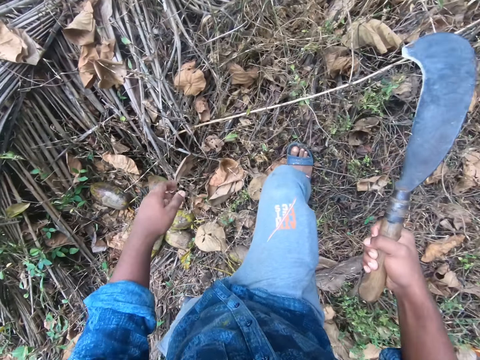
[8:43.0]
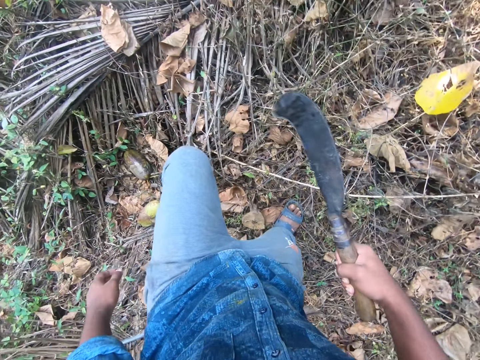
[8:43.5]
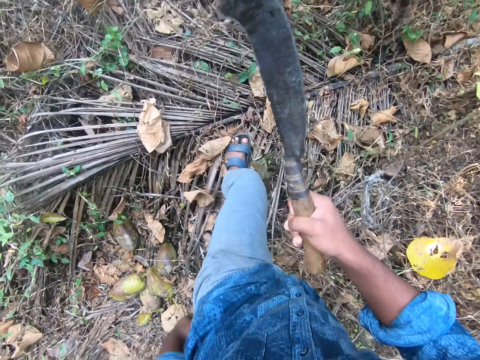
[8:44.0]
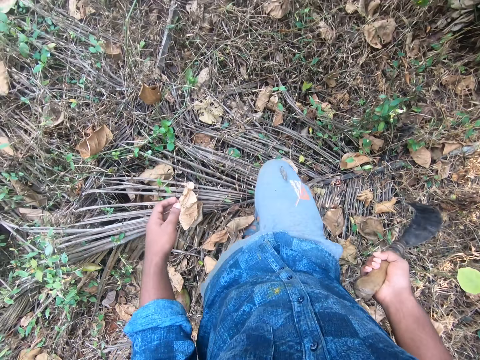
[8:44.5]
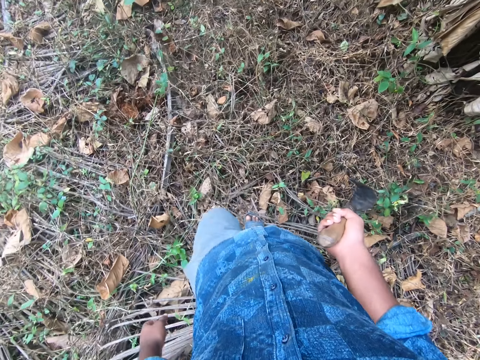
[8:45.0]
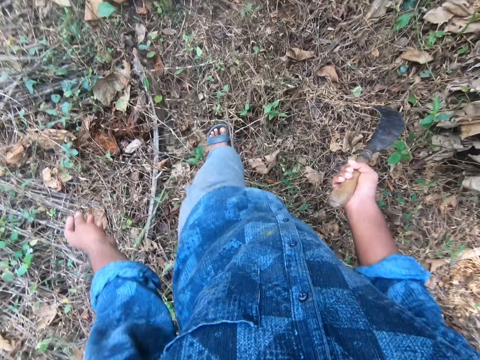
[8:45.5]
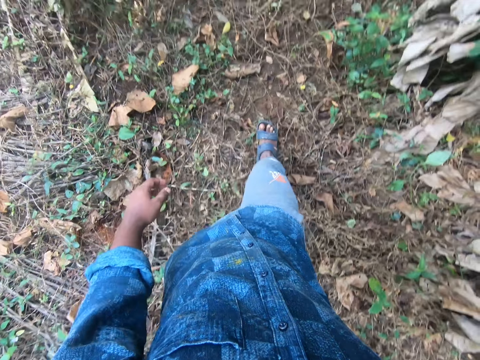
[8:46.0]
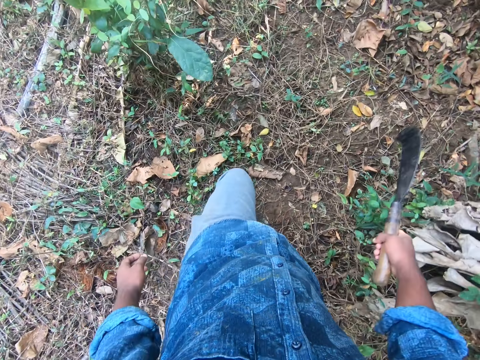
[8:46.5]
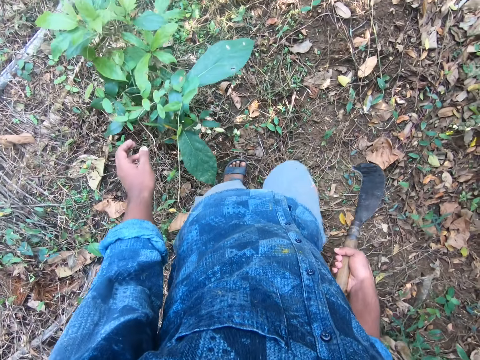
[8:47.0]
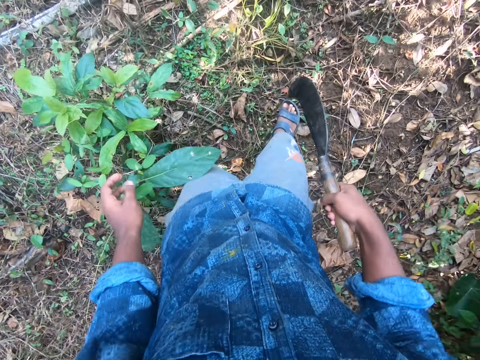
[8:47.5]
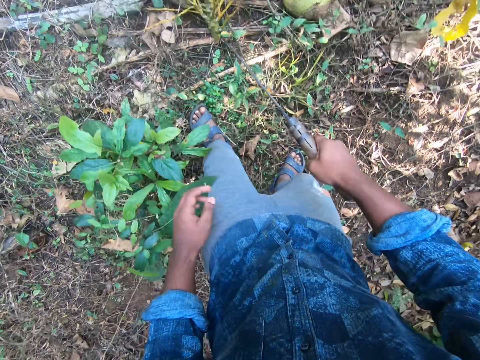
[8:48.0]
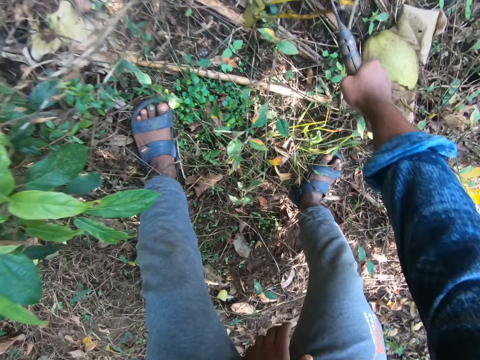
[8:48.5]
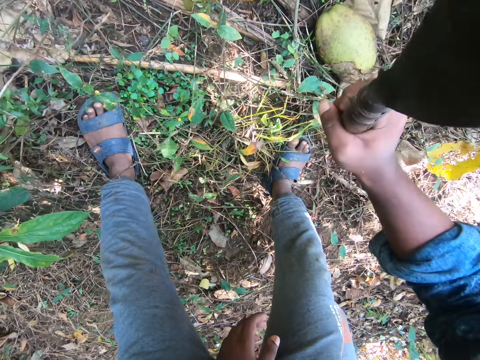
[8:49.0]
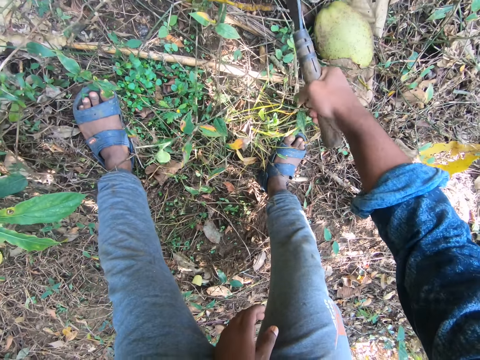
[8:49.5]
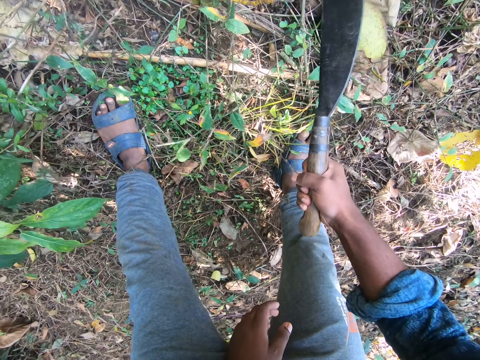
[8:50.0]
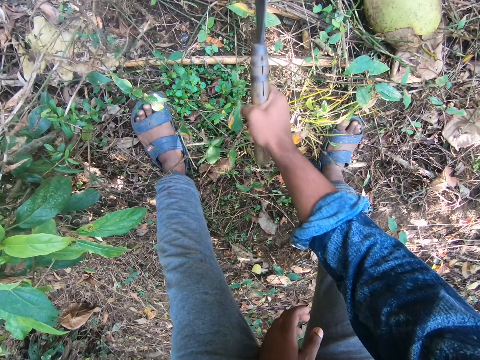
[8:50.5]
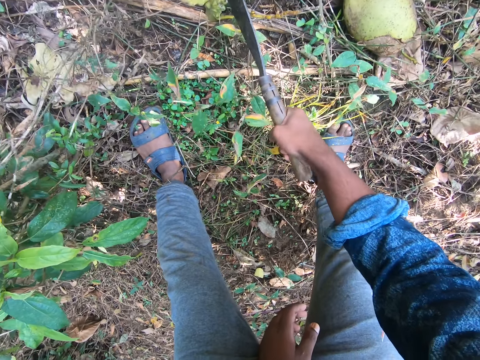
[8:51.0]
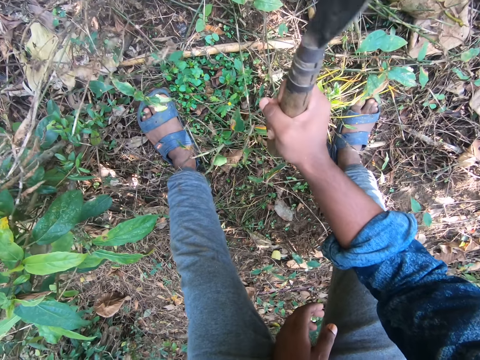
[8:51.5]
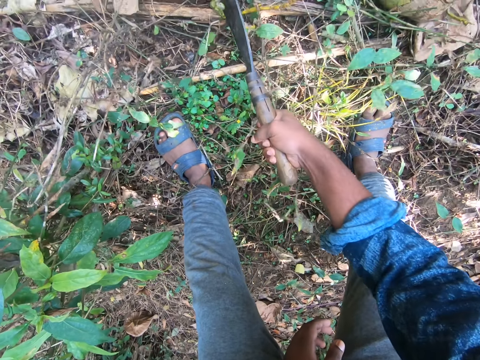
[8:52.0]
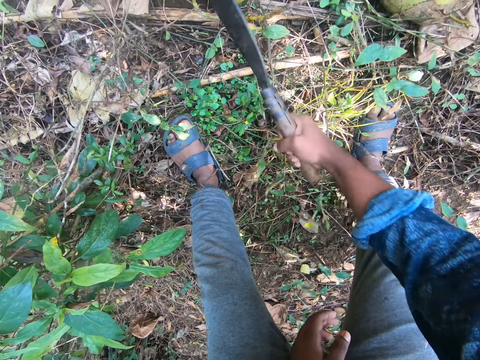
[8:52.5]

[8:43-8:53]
The camera wearer walks around the garden. He strikes the inflorescence of a plant with the sickle in his right hand.

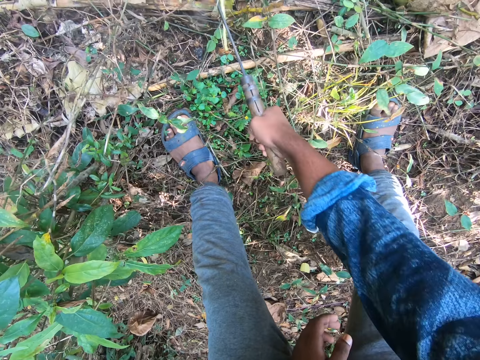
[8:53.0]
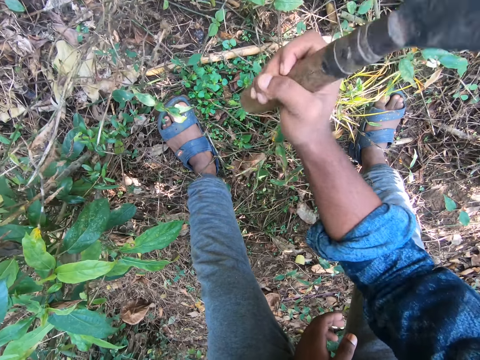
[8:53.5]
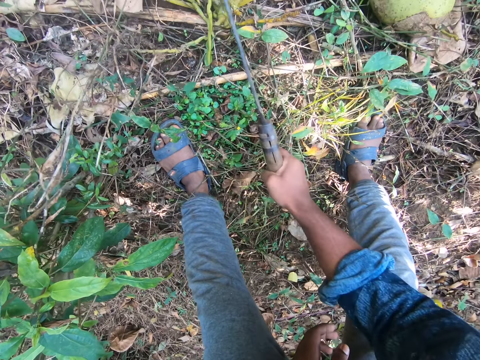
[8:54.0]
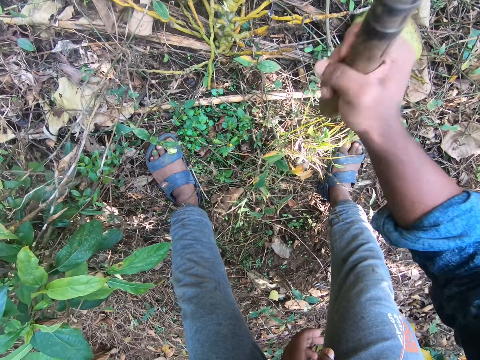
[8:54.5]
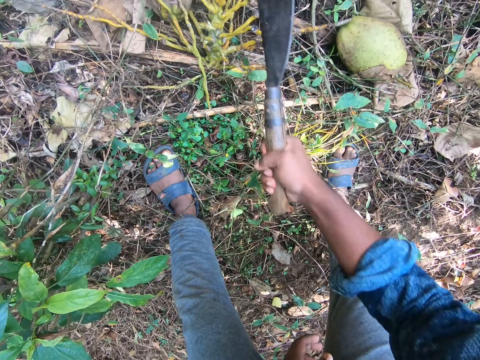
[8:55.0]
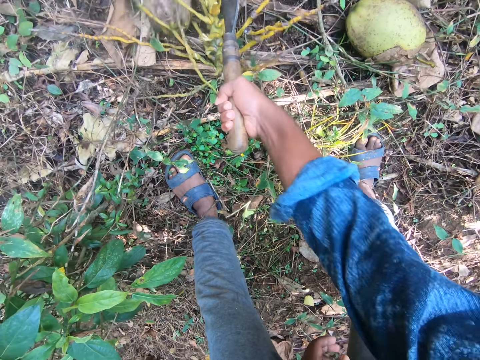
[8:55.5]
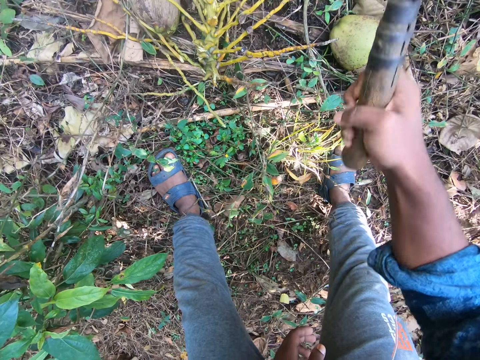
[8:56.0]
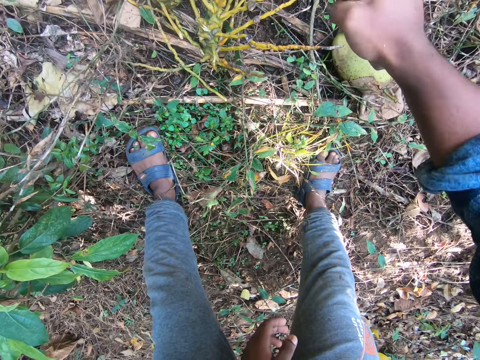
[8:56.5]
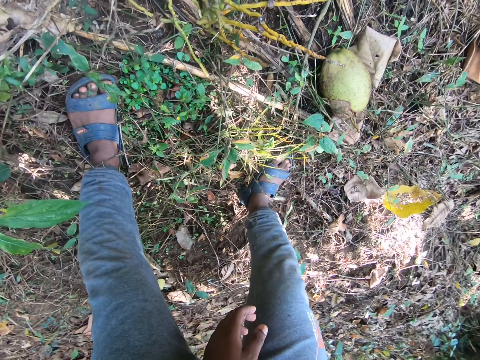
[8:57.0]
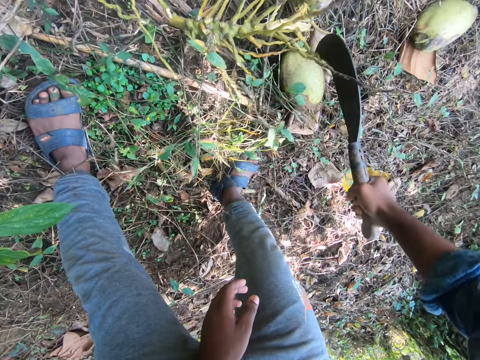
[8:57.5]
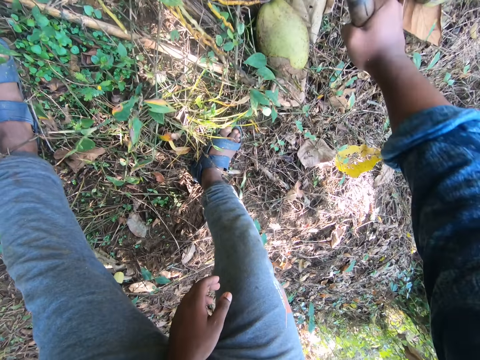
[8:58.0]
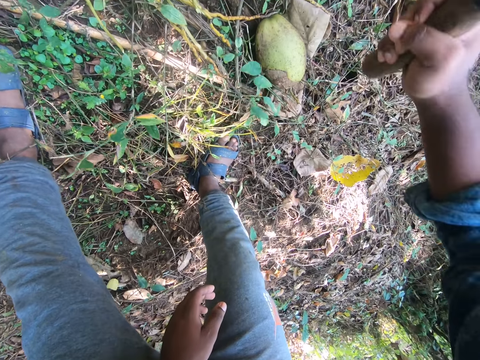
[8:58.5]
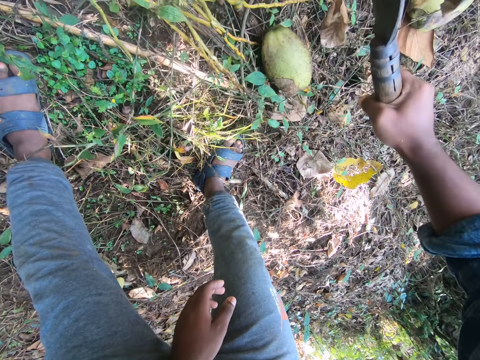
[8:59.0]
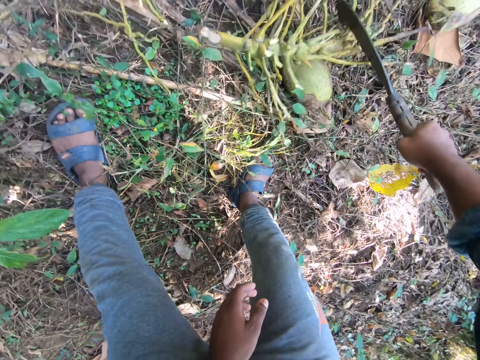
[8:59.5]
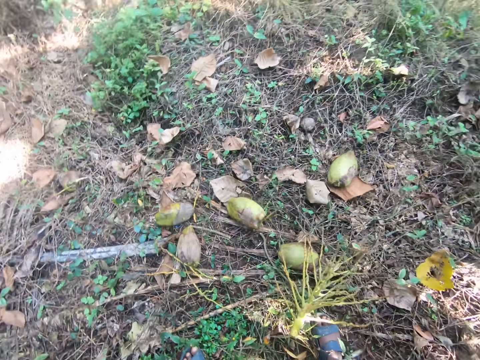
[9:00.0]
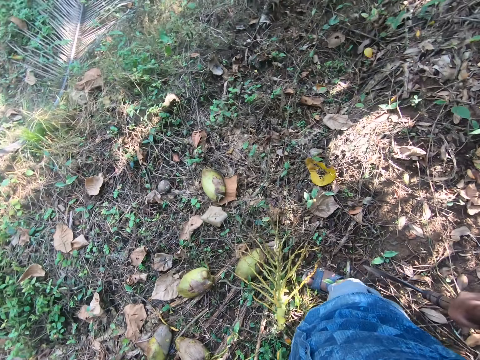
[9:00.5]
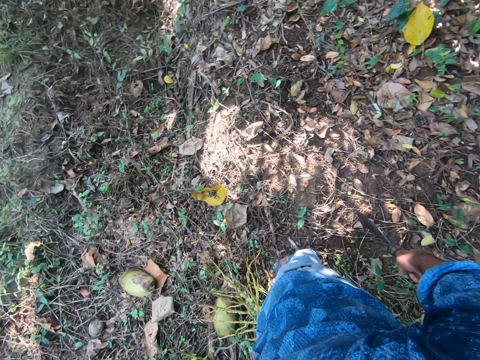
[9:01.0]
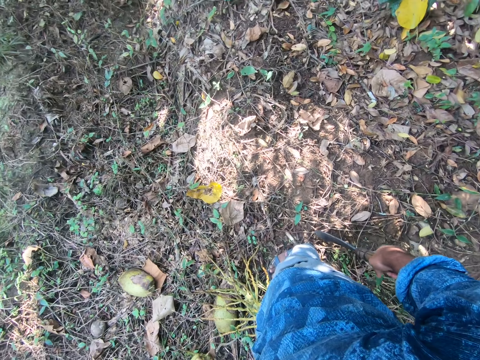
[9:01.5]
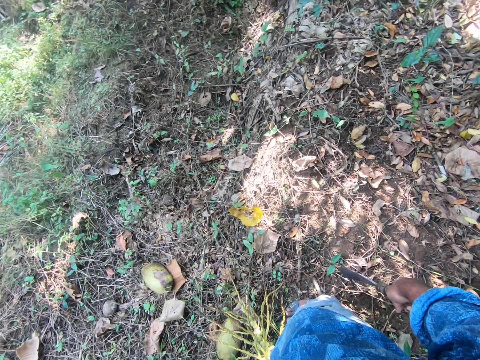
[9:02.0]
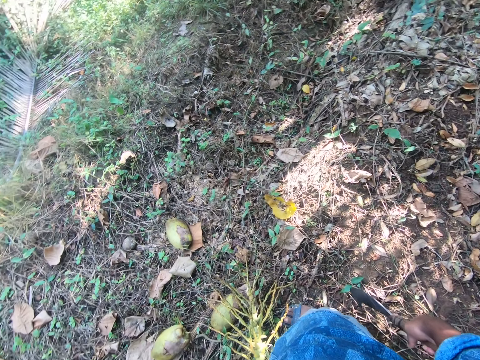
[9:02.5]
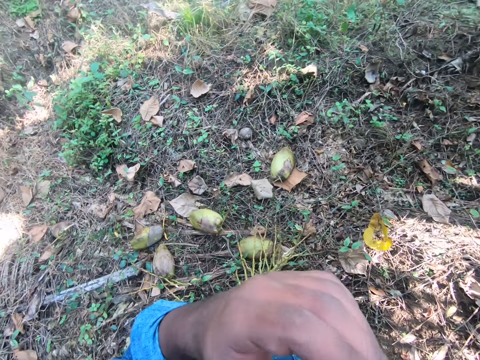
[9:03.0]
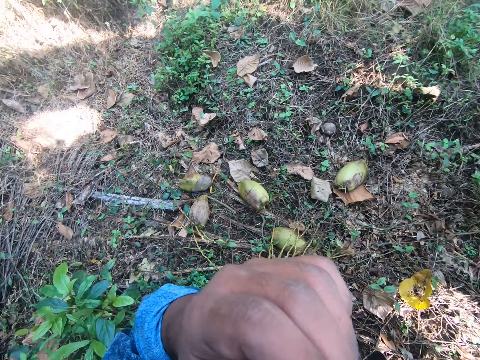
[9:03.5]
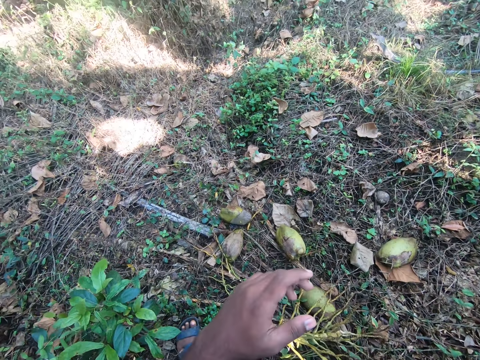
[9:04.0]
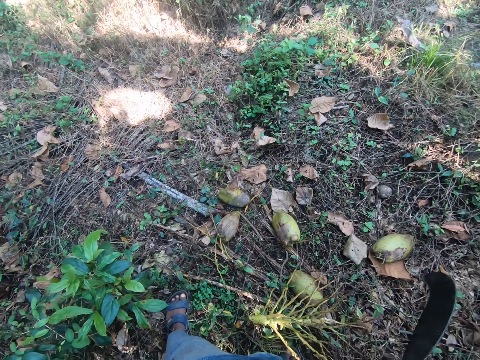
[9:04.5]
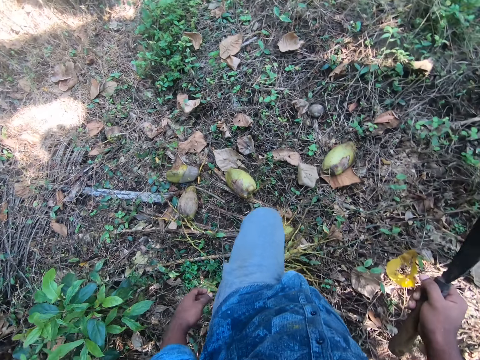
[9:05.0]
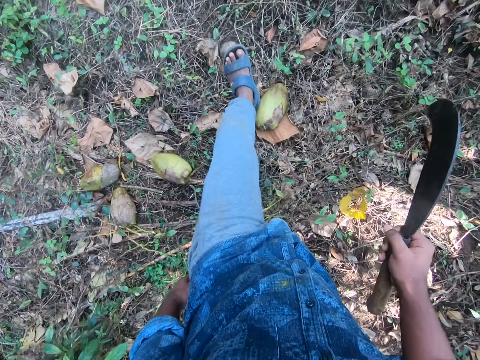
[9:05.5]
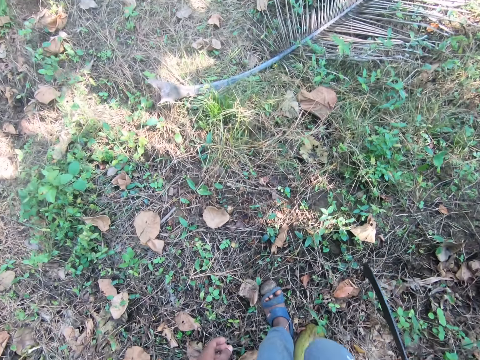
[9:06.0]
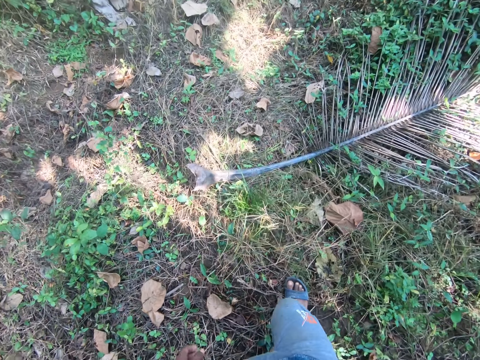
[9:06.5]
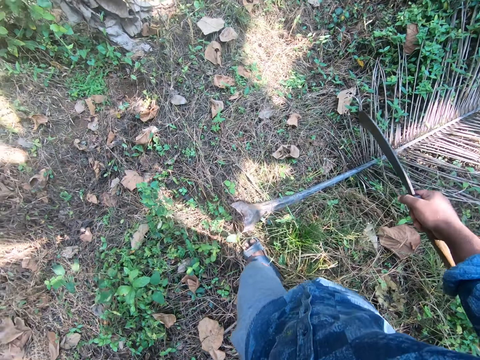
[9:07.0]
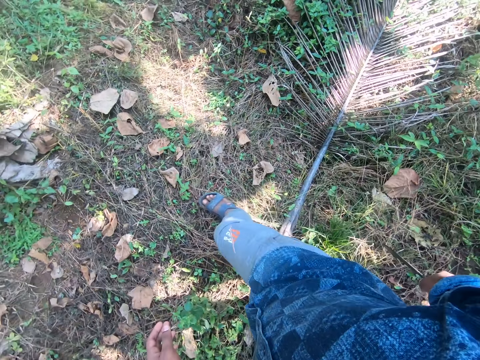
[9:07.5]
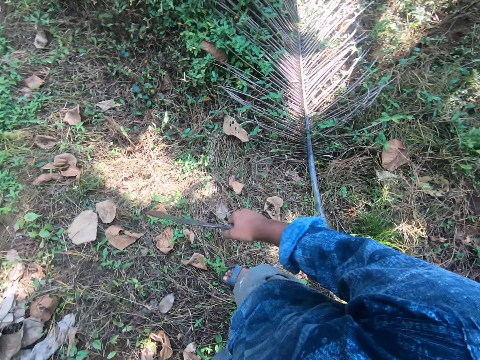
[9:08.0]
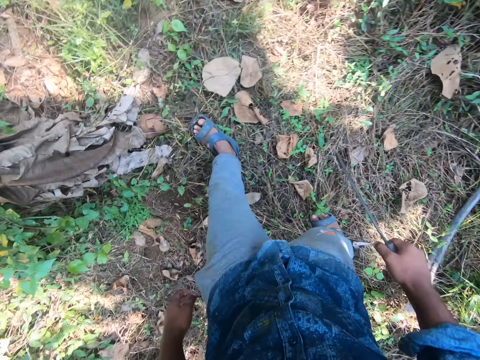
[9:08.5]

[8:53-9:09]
The camera wearer chops the branch of the fruit with a sickle. He raises his left hand. He walks across the farm with the sickle in his right hand.
